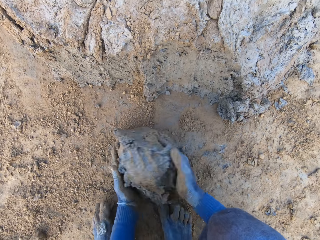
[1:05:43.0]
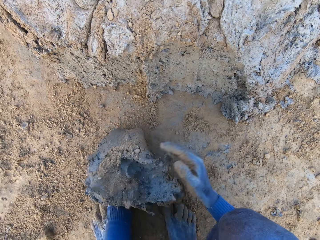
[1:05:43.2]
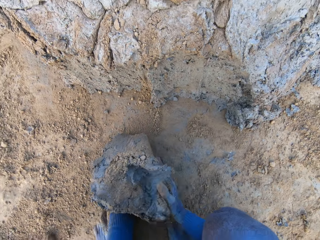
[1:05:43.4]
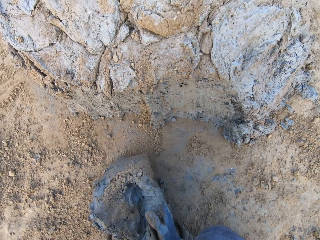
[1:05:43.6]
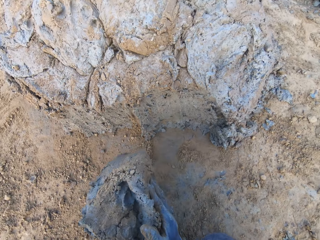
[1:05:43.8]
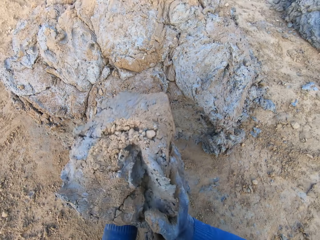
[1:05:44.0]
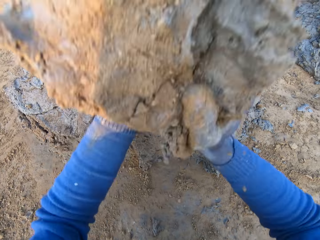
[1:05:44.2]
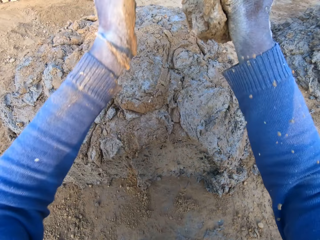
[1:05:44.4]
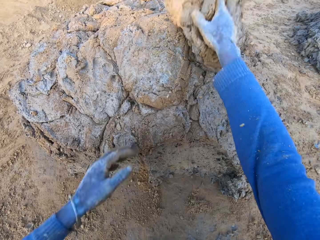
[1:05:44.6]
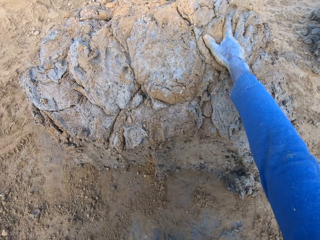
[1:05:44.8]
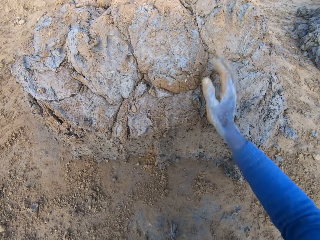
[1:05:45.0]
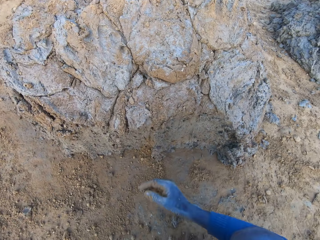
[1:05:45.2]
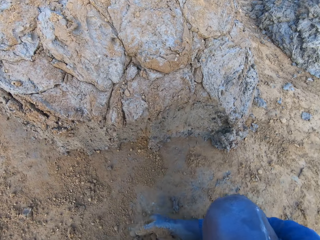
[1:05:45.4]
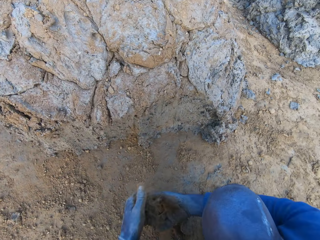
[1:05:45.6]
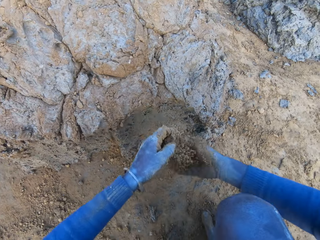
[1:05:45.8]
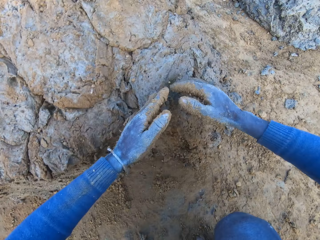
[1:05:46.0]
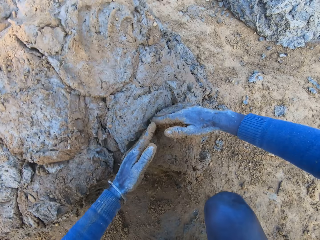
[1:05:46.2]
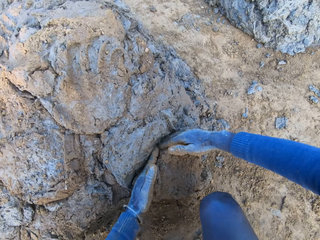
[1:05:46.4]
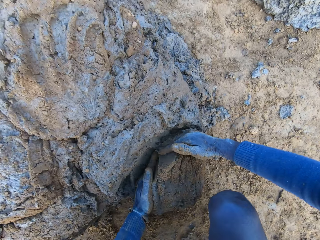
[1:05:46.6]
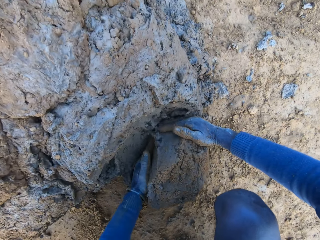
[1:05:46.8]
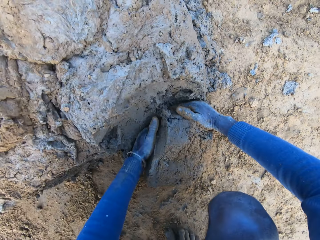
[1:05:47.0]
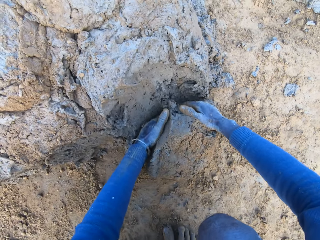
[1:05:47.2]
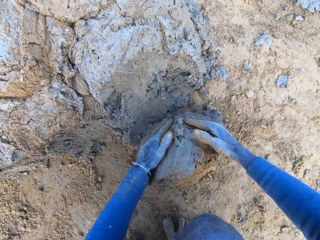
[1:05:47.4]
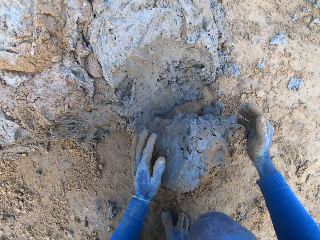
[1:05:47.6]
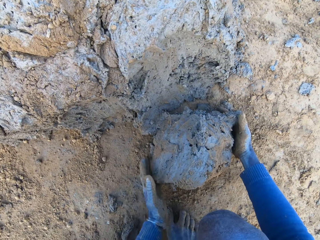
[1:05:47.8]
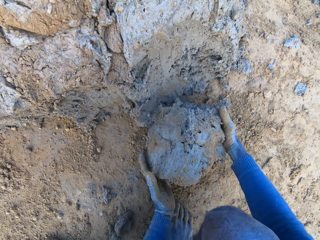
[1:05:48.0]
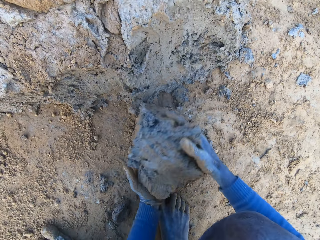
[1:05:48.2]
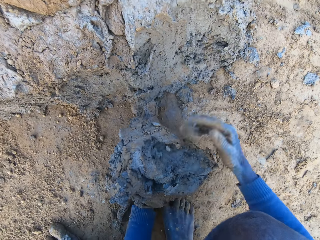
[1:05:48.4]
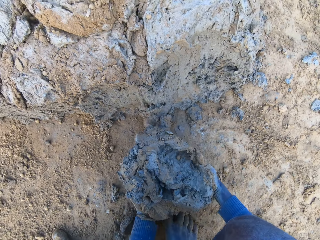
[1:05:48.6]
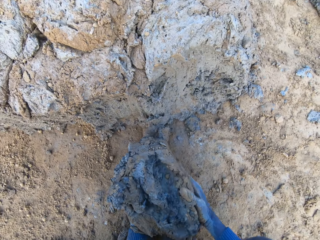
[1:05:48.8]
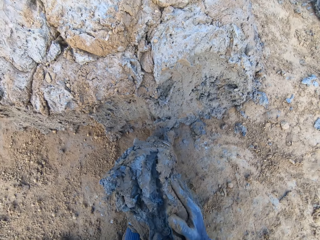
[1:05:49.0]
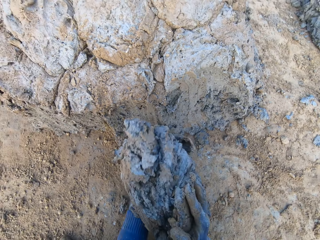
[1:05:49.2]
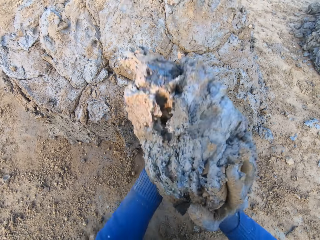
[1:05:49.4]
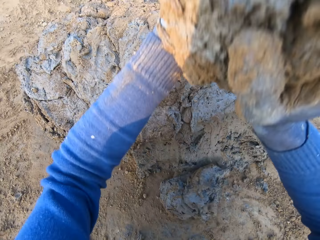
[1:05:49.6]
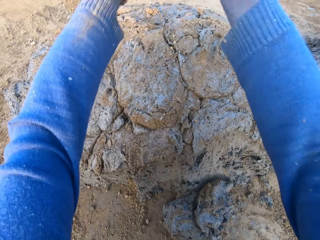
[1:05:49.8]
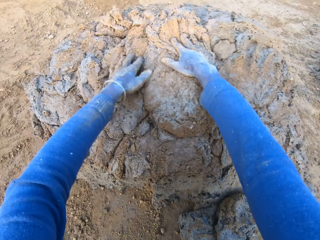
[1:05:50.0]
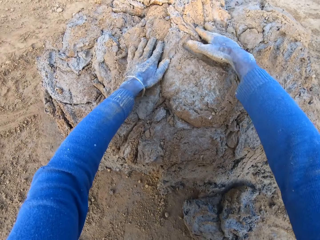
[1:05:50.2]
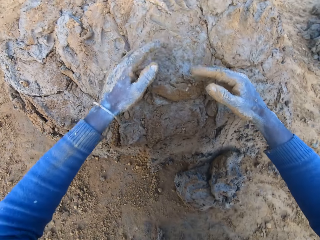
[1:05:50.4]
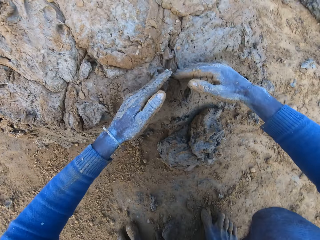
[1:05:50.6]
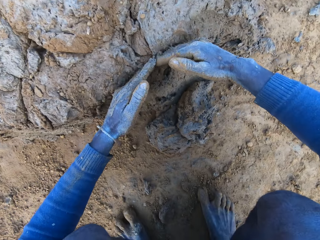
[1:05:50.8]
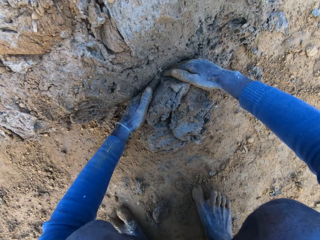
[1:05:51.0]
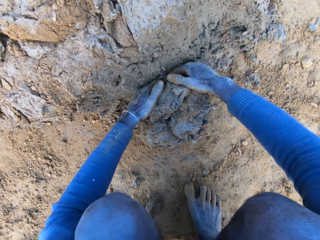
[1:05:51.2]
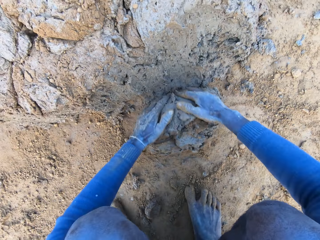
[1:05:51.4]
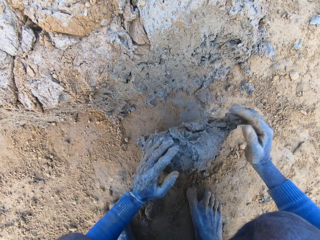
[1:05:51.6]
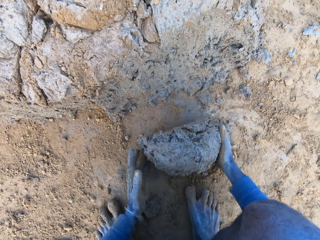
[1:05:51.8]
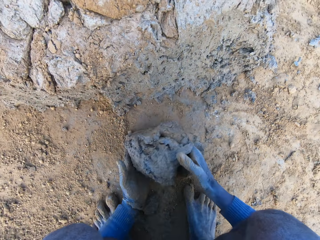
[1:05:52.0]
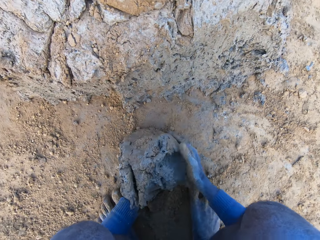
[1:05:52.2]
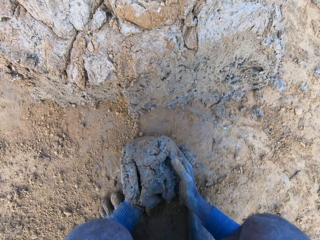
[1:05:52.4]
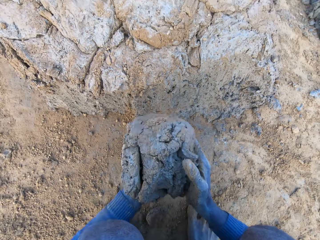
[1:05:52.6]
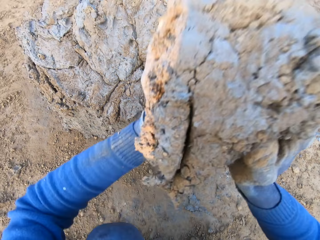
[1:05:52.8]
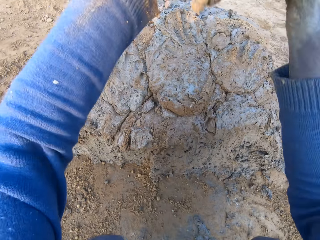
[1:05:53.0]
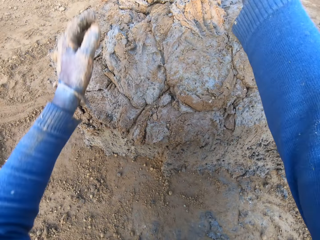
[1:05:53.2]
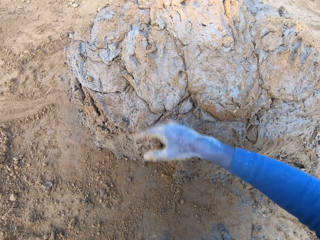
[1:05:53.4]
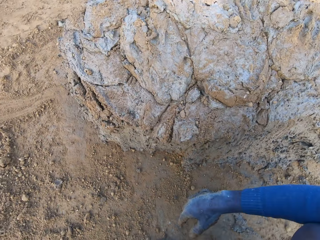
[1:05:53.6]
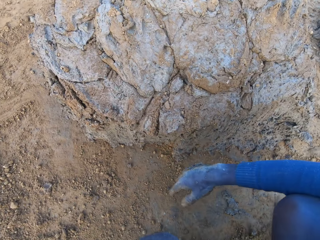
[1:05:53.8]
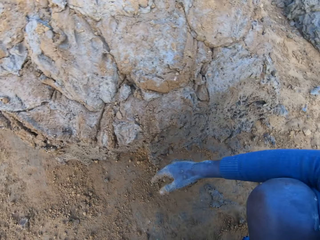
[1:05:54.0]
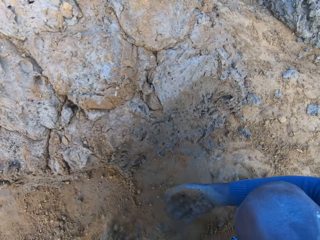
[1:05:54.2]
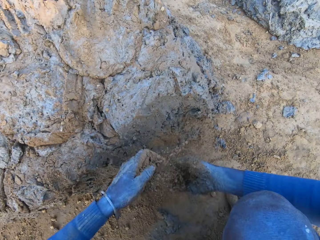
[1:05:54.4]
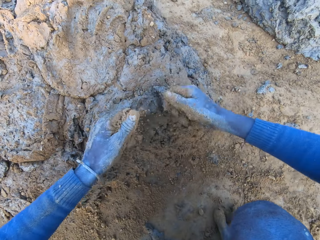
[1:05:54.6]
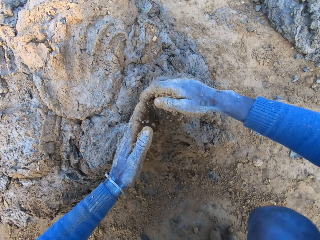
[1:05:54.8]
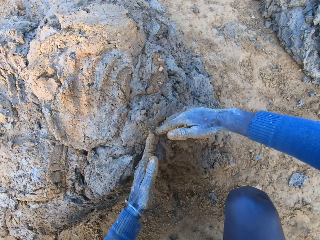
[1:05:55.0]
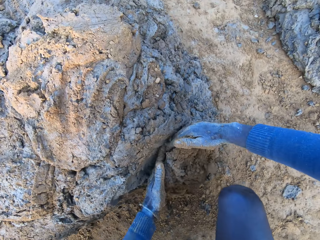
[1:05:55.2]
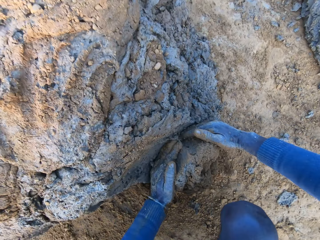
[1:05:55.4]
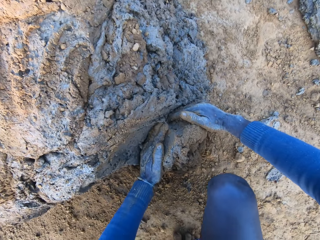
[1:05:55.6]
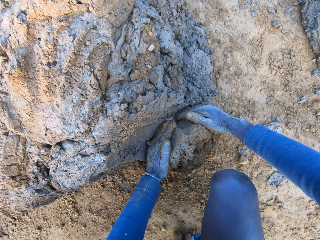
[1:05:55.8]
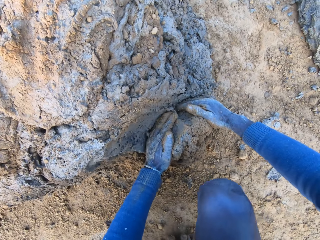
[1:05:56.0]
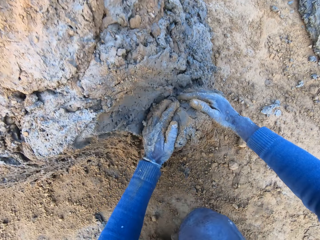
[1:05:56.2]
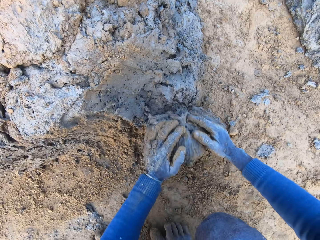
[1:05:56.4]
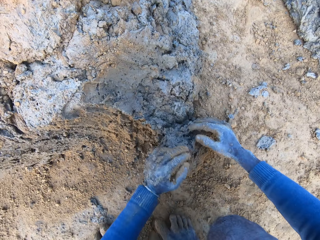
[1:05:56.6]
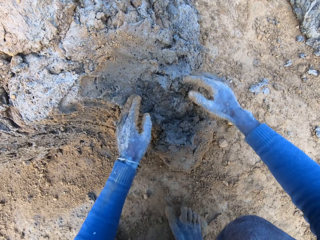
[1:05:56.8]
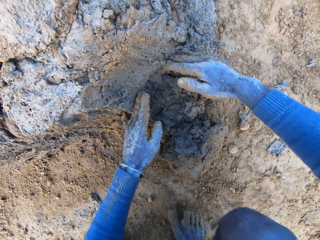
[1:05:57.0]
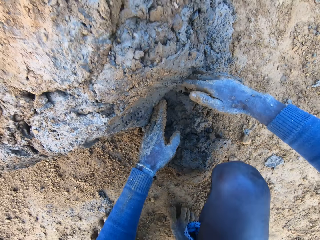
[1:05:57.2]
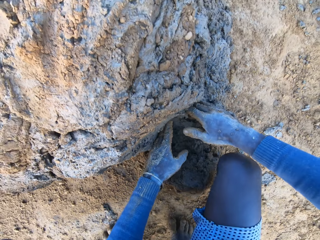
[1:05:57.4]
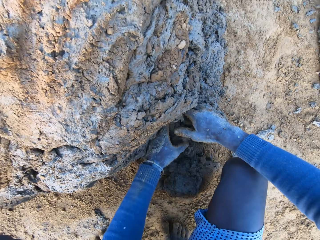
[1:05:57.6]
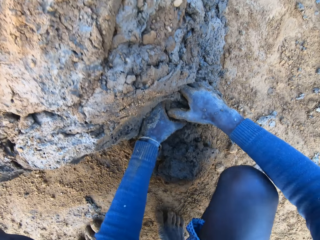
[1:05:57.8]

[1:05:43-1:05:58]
The camera wearer drops the clay on the heap of clay. He pours some sand on the heap of clay. He takes some clay from the base of the heap of clay with his hands. He drops the clay on the heap of clay. He takes some clay from the base of the heap of clay with his hands. He drops the clay on the heap of clay. He pours some sand on the heap of clay. He takes some clay from the base of the heap of clay with his hands.

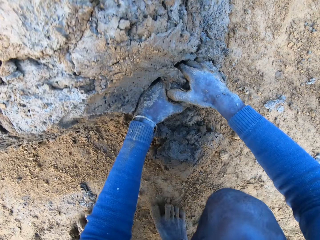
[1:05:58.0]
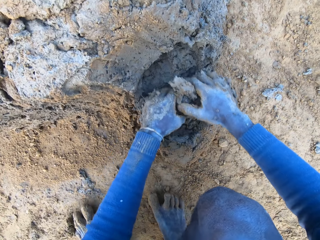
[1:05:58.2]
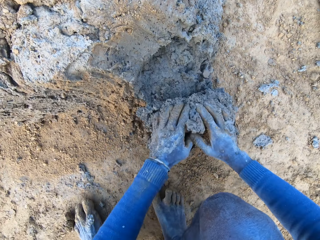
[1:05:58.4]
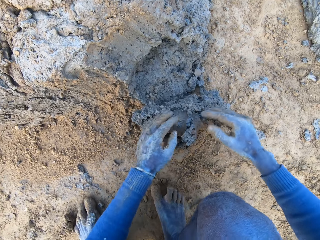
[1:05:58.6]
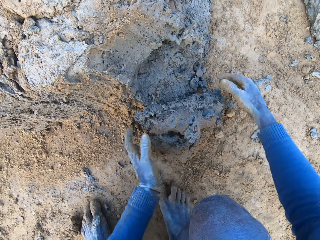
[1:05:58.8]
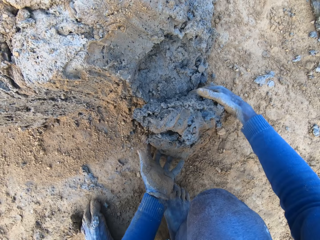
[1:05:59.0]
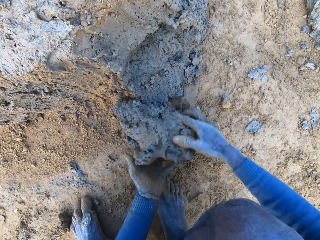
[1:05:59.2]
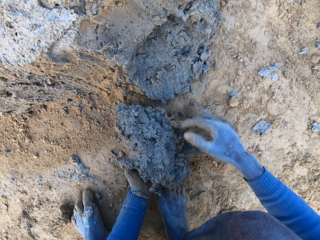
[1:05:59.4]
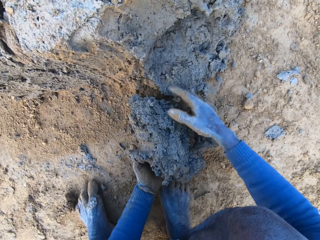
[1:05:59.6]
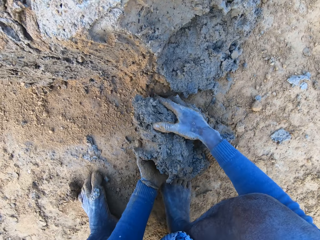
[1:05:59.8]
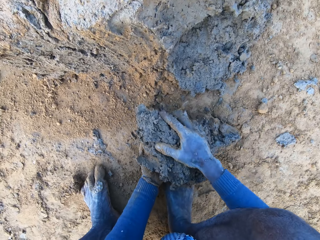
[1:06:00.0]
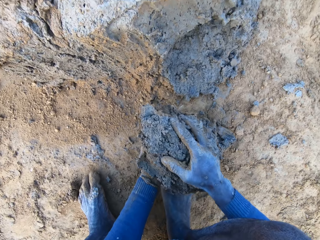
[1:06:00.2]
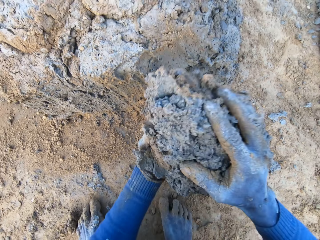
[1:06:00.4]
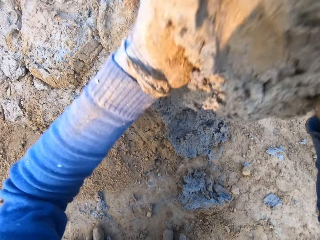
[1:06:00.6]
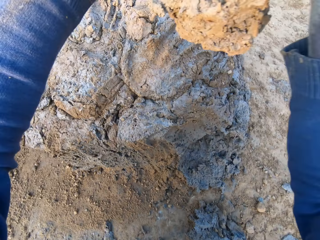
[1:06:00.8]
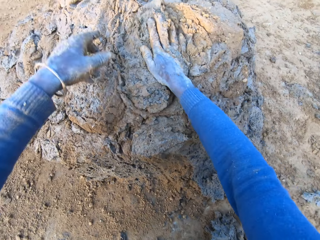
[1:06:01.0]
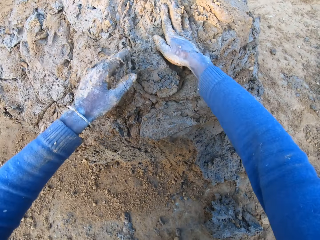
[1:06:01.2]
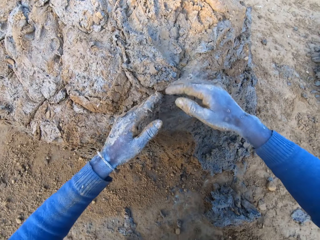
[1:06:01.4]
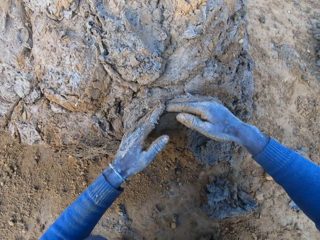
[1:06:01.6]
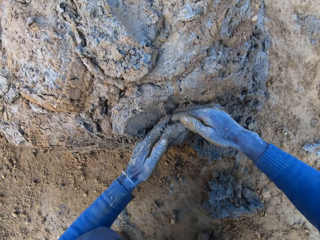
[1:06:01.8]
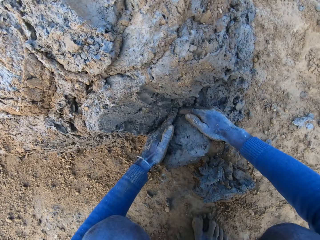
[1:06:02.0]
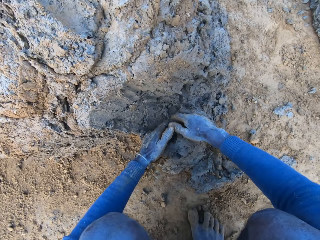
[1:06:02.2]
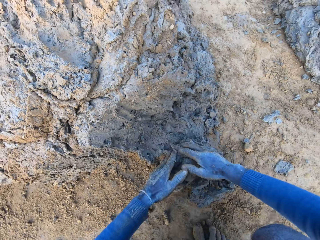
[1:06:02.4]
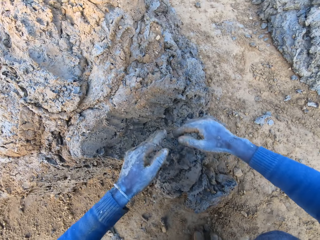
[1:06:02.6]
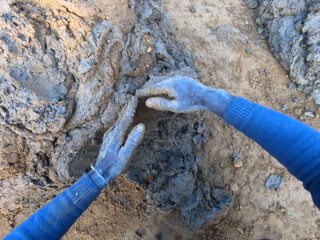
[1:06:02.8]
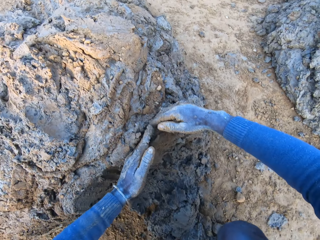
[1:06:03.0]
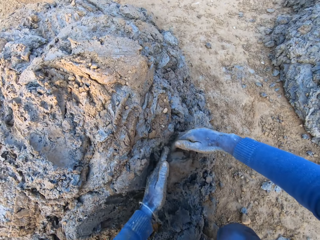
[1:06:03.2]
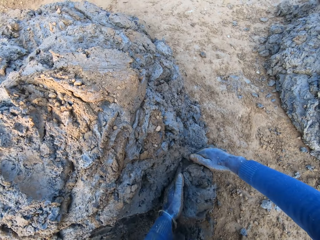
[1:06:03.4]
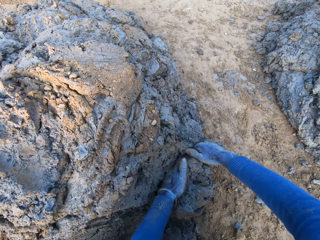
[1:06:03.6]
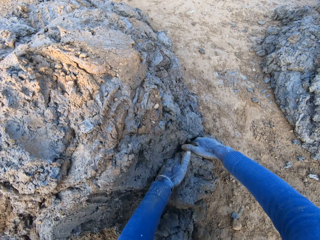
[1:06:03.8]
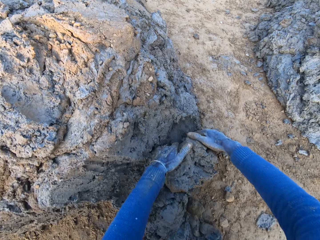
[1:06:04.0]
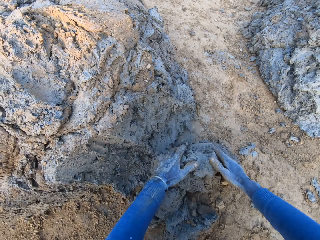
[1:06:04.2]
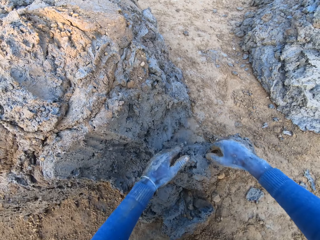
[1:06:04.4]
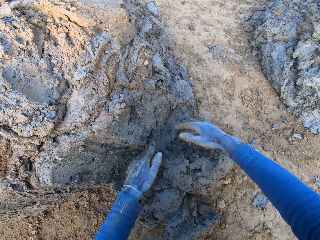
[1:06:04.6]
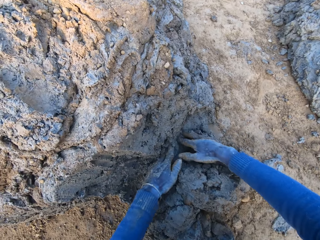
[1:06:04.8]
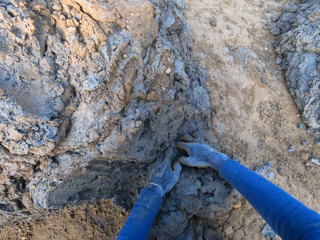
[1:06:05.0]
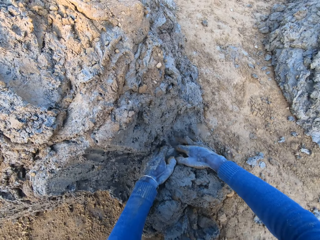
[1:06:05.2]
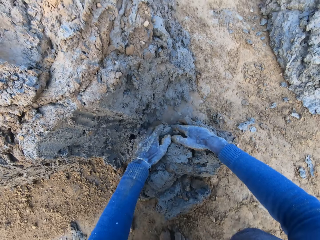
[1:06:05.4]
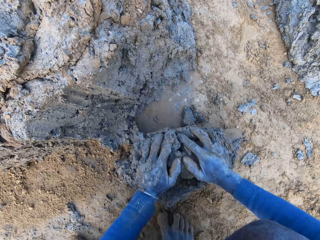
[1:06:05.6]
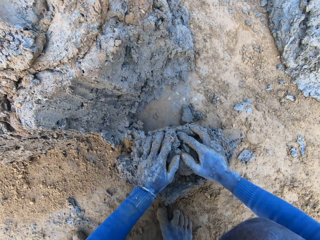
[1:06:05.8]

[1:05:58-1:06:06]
The camera wearer picks up the mud or clay. He drops the clay on the heap of clay. He takes some clay from the base of the heap of clay with his hands.
